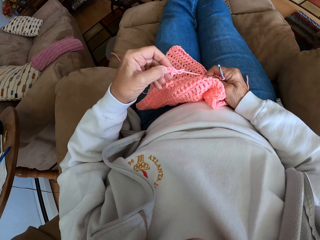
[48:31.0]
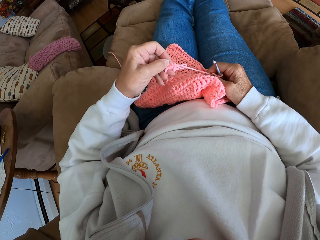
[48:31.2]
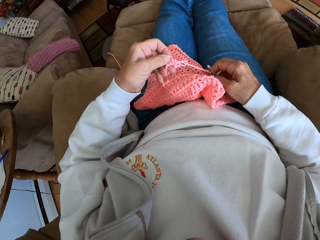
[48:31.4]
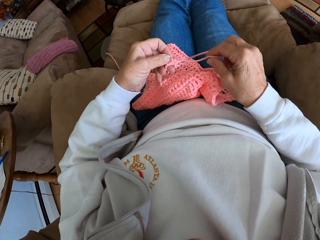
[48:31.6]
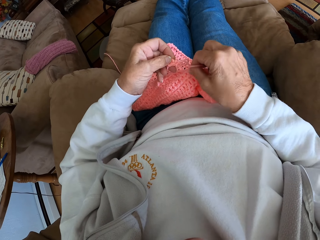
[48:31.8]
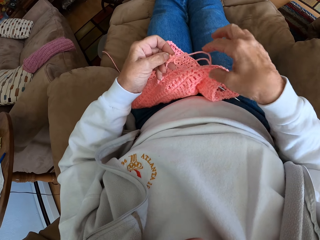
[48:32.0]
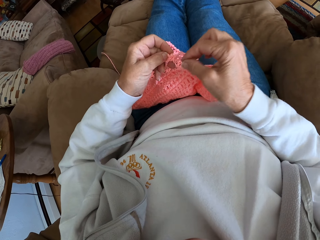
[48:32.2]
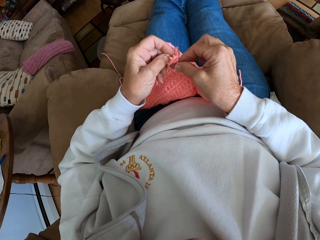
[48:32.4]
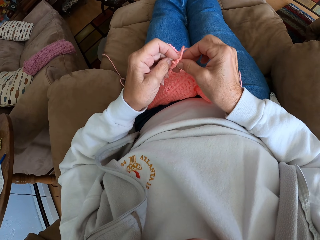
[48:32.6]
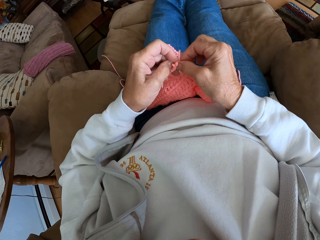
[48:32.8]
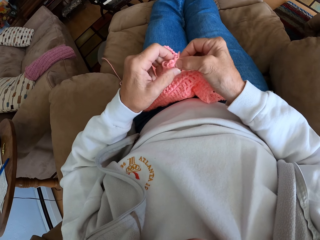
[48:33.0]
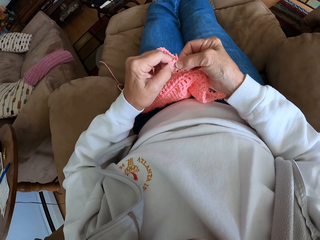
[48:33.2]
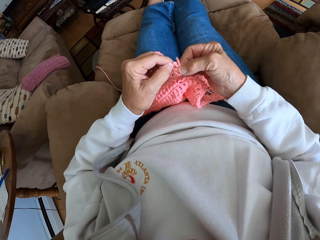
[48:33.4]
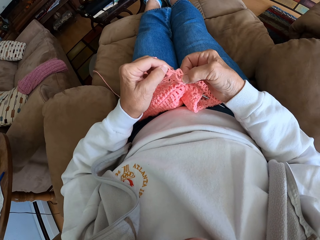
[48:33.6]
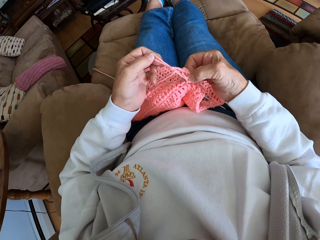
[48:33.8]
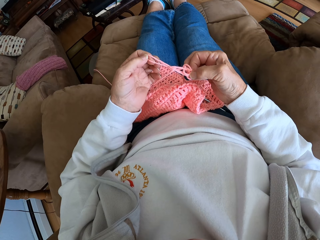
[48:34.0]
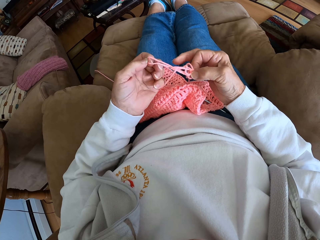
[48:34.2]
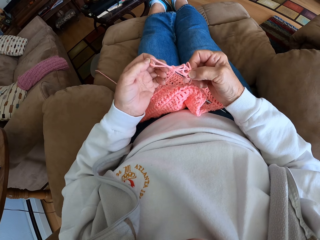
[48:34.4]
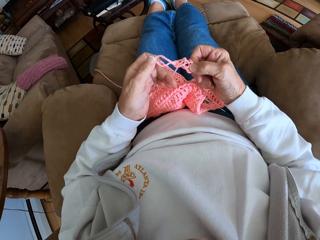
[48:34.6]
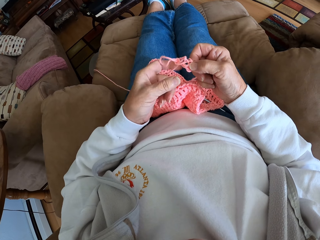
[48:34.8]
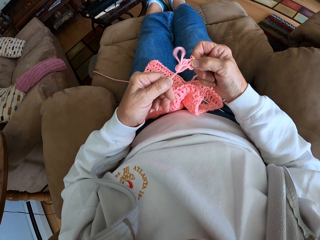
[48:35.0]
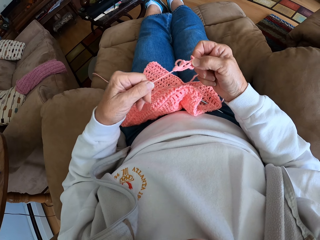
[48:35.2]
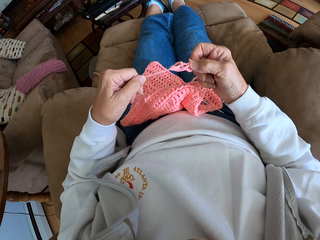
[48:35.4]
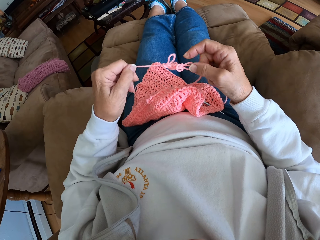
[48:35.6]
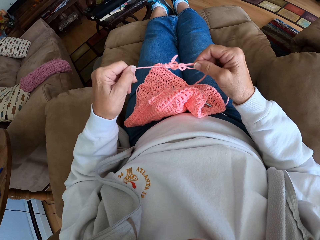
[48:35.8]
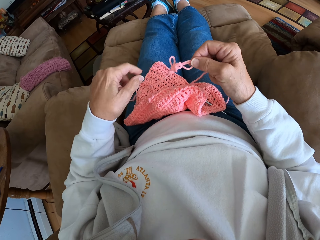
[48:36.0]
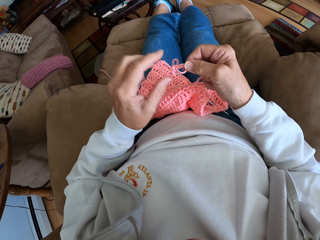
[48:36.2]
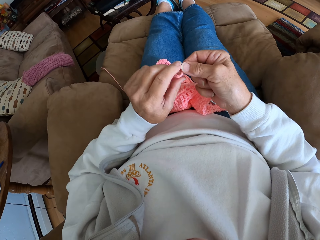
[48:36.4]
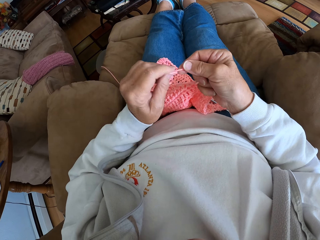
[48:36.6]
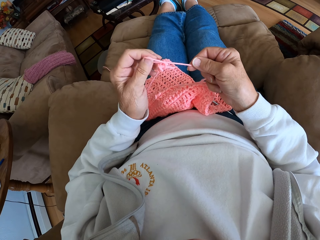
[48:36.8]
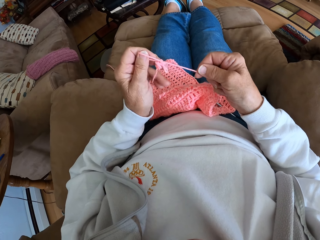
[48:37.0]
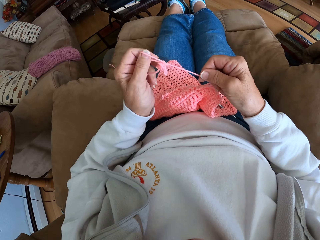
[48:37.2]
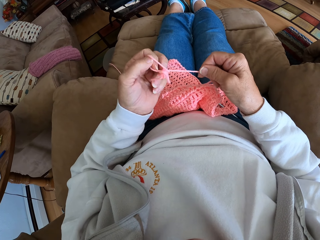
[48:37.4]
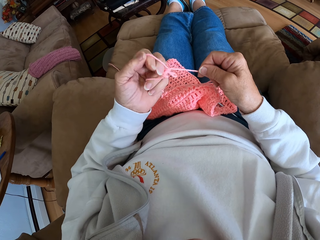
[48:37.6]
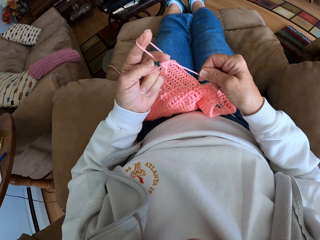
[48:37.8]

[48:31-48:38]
The camera wearer loosens the knotted thread.

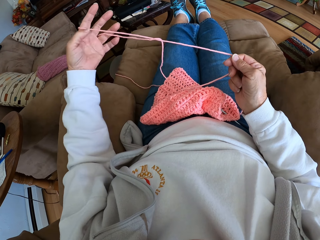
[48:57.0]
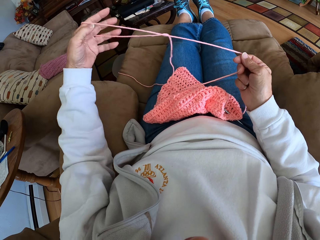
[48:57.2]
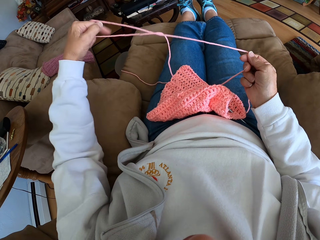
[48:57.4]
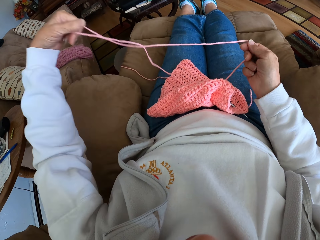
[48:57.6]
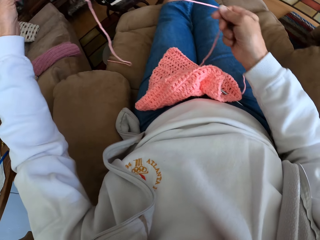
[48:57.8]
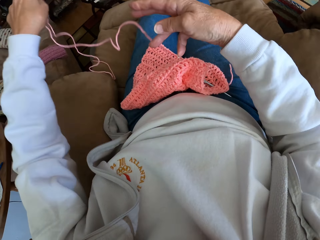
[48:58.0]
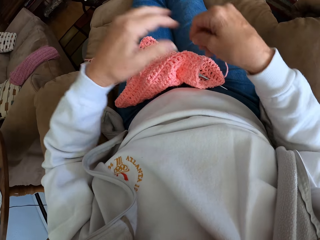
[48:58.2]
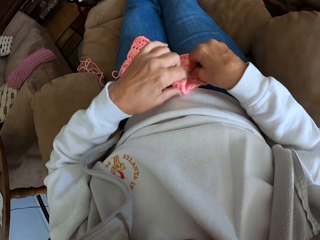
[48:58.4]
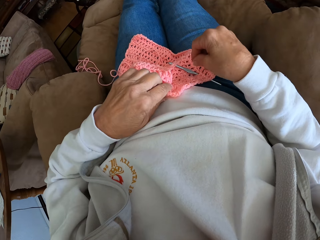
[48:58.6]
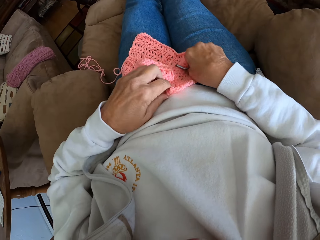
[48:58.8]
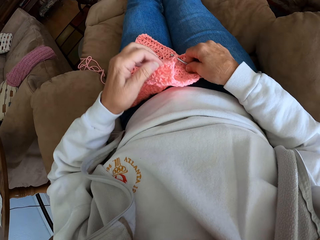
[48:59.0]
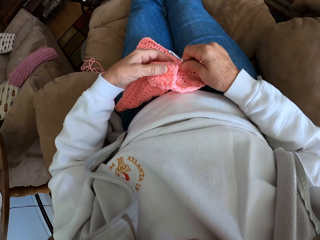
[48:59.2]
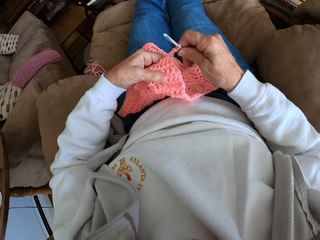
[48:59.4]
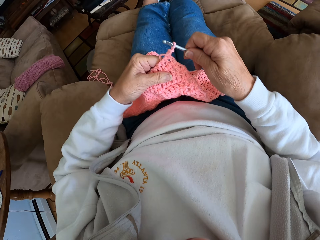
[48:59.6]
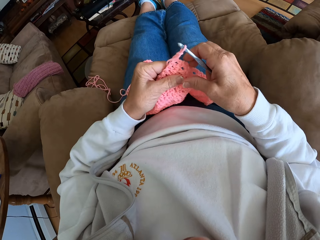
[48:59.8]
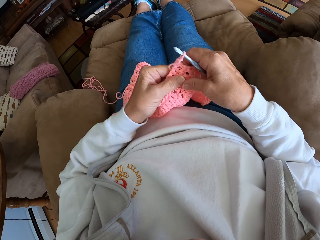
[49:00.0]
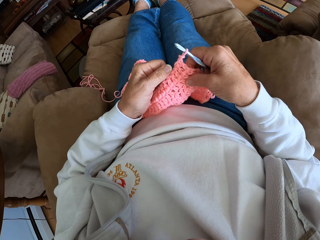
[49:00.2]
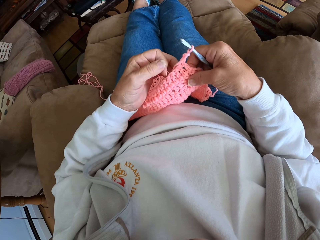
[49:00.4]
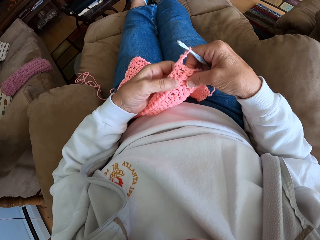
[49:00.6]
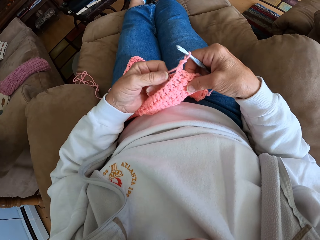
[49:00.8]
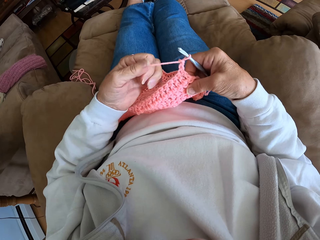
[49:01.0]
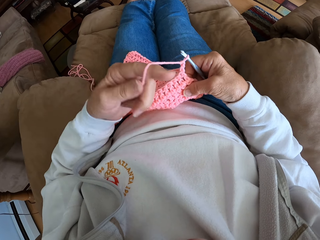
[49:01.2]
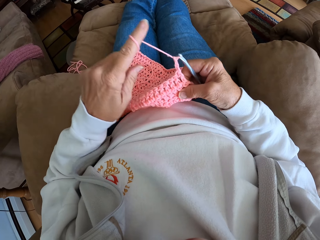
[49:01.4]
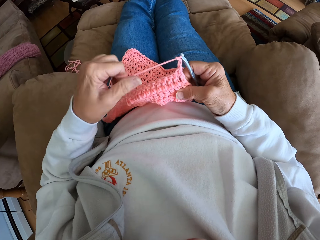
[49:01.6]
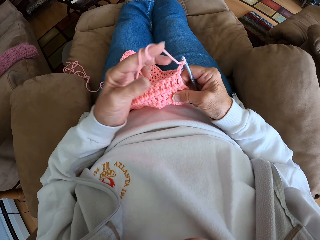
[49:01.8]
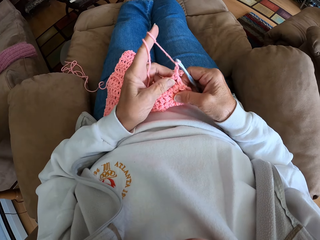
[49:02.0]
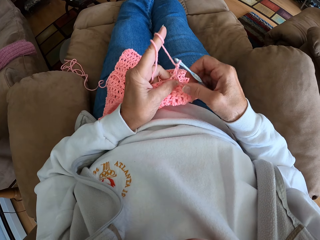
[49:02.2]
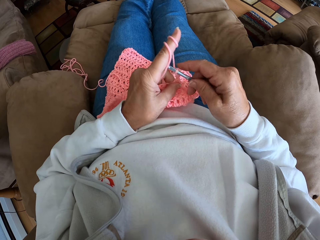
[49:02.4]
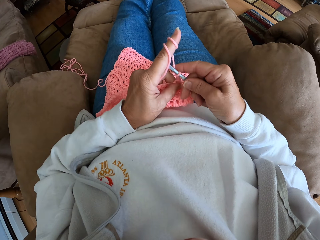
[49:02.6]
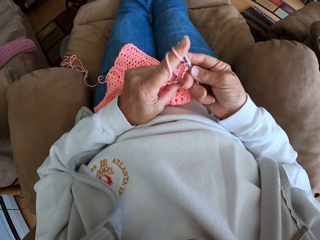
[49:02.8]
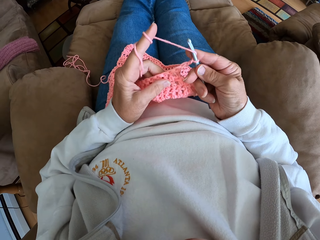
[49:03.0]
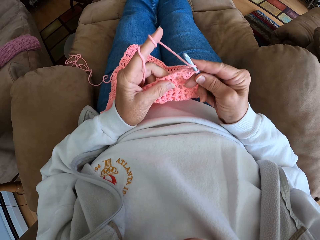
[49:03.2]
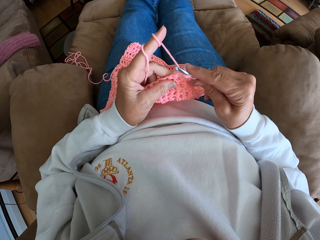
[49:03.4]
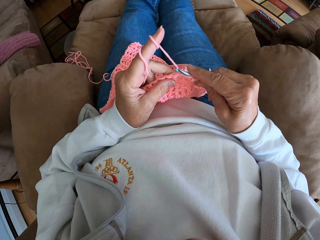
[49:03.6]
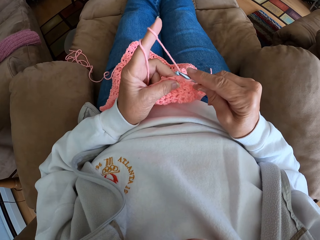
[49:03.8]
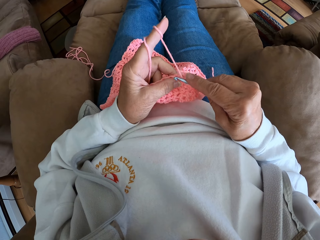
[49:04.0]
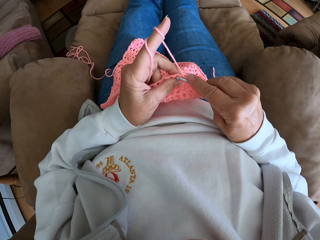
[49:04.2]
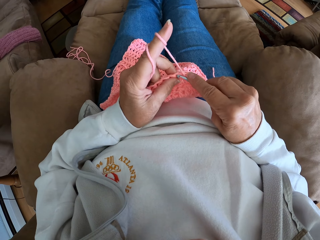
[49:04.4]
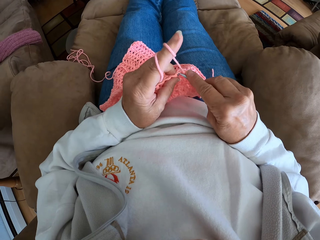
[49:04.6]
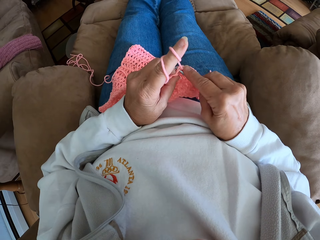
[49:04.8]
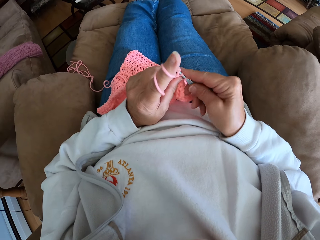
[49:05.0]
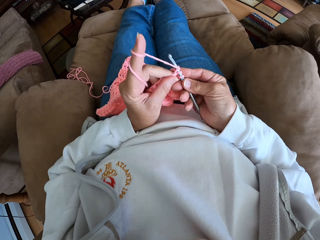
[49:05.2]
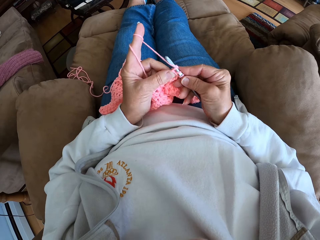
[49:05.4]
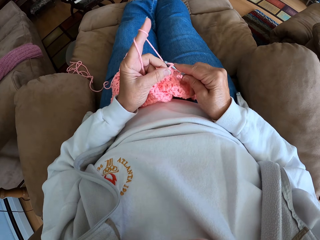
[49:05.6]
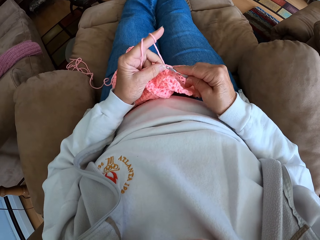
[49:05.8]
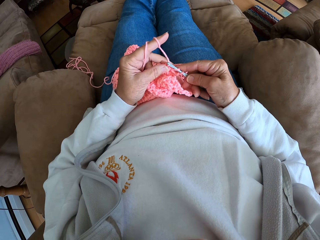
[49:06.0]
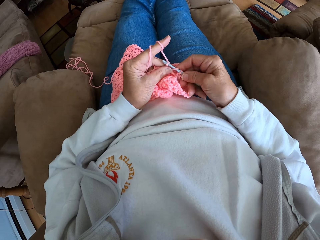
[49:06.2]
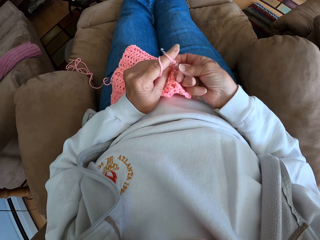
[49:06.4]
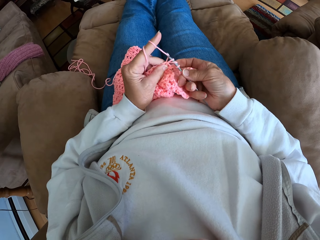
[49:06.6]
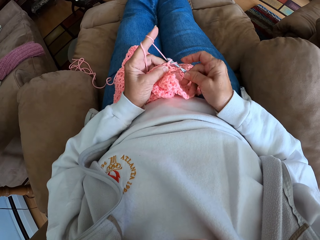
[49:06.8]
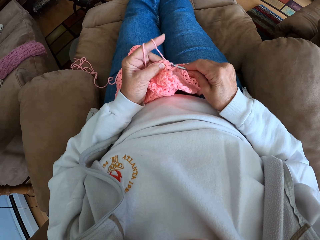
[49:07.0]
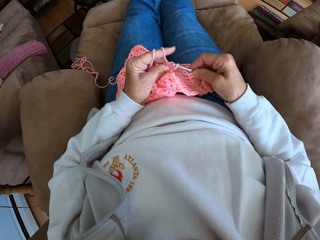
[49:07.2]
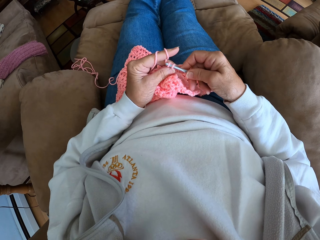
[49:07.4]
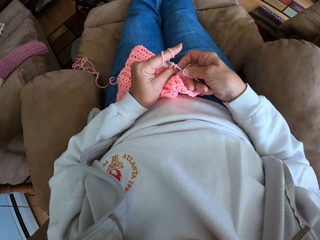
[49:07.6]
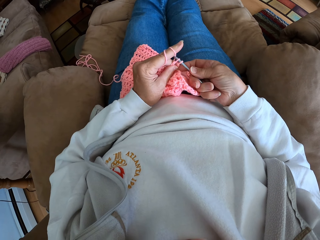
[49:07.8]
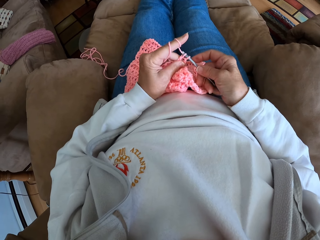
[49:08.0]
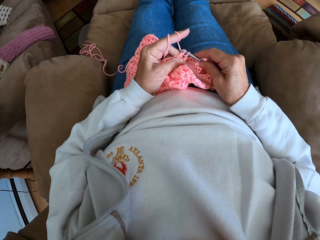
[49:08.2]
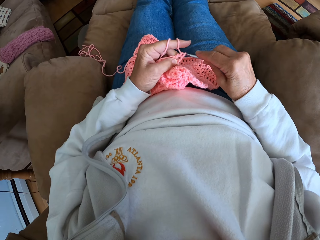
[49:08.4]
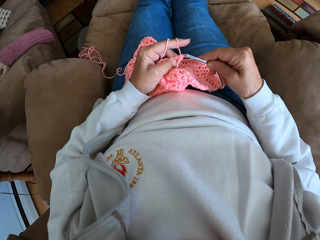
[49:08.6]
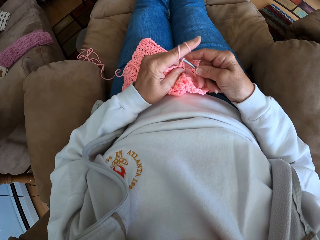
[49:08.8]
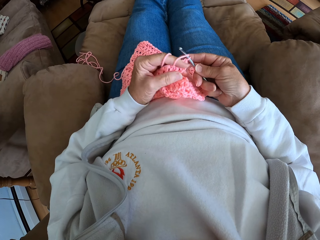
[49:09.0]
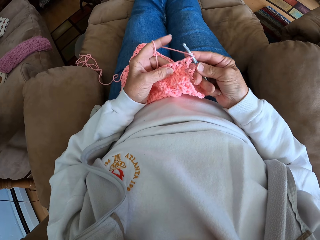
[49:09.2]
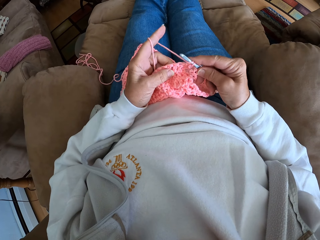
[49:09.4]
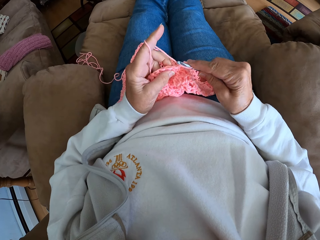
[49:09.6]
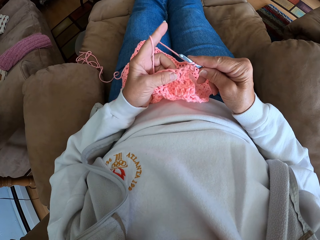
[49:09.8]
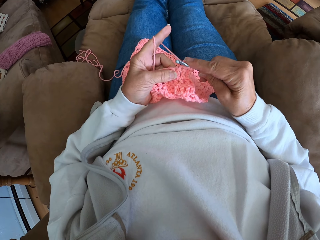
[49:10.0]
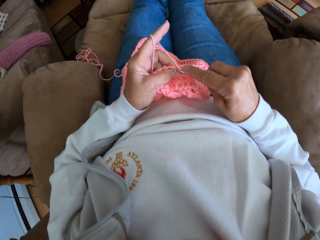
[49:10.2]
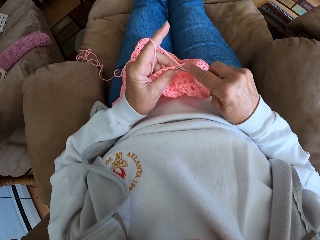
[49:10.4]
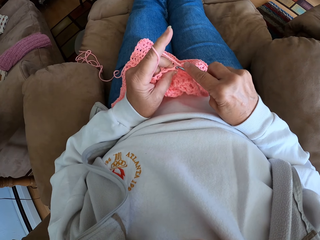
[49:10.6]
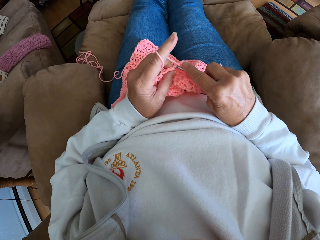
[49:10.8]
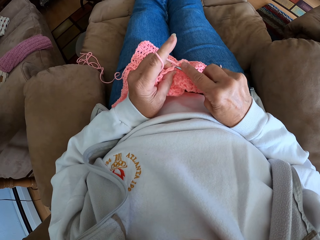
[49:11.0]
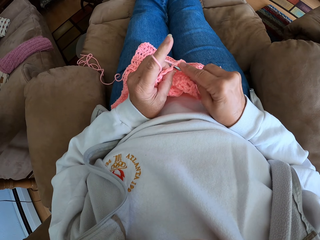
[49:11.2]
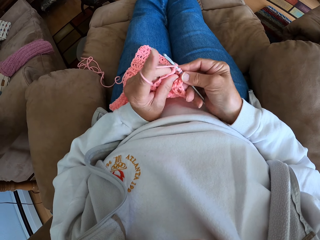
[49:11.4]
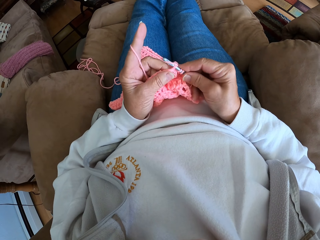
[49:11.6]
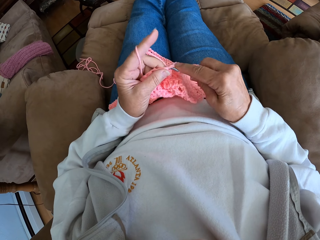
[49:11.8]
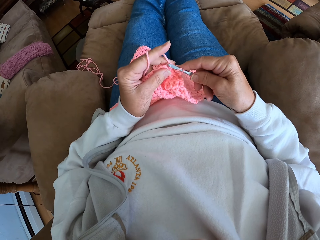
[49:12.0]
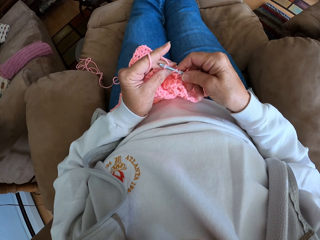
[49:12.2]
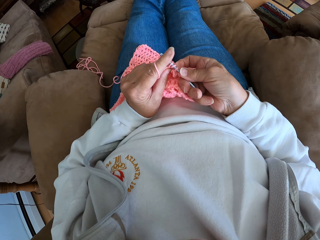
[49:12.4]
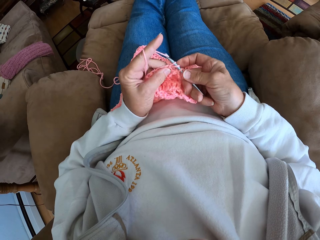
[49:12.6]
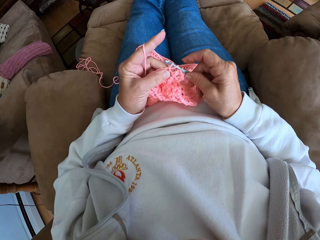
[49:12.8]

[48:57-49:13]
The camera wearer picks up the cloth and crochet hook. She rolls in more thread with her index finger. She crochets the cloth.
